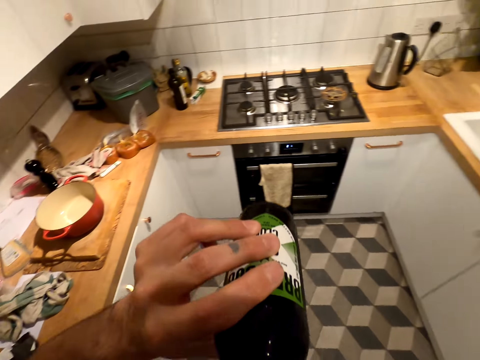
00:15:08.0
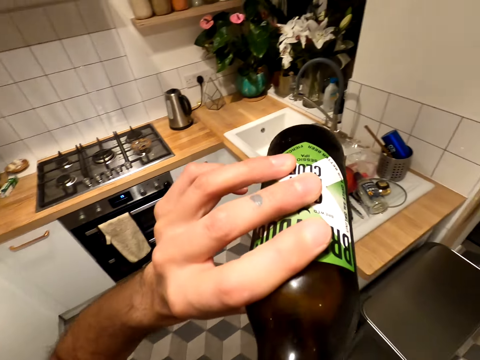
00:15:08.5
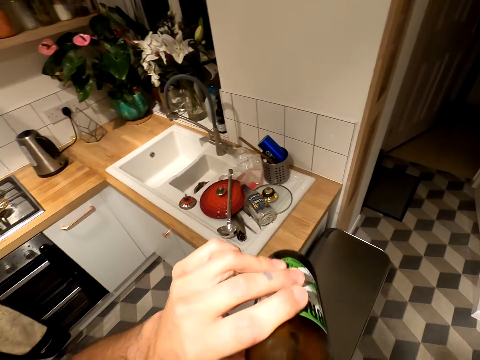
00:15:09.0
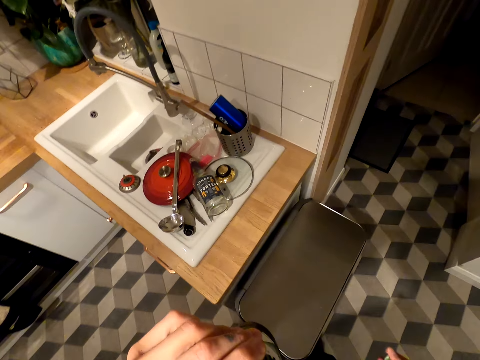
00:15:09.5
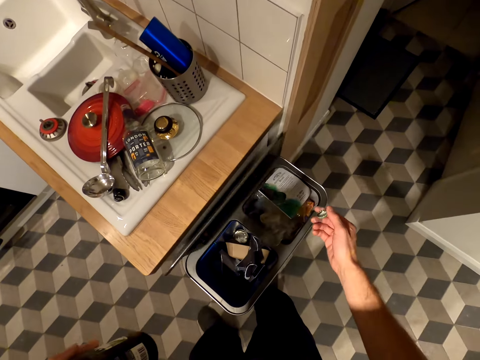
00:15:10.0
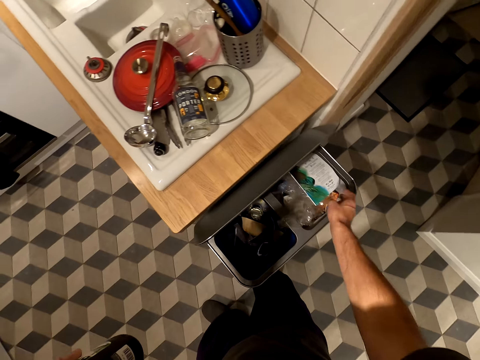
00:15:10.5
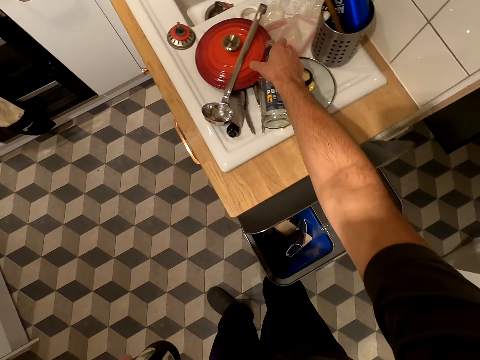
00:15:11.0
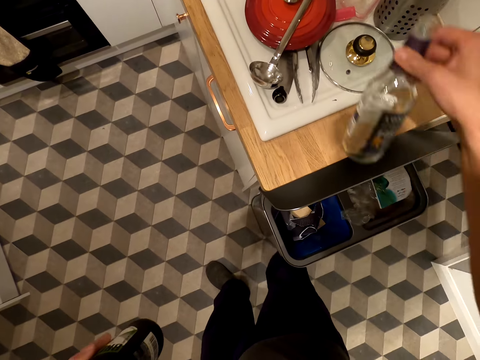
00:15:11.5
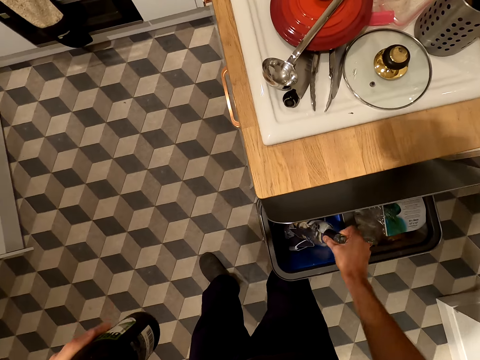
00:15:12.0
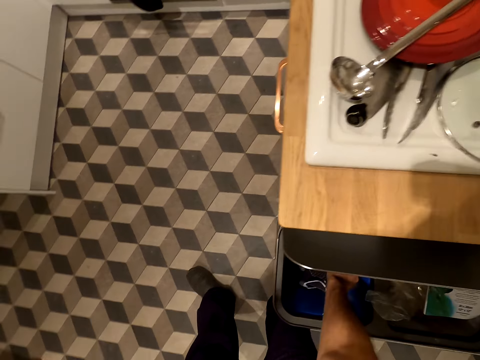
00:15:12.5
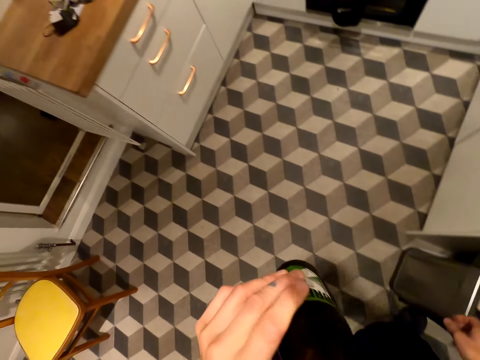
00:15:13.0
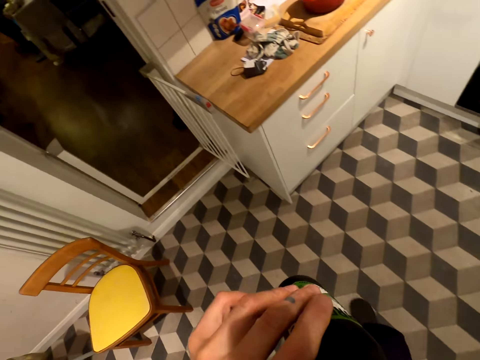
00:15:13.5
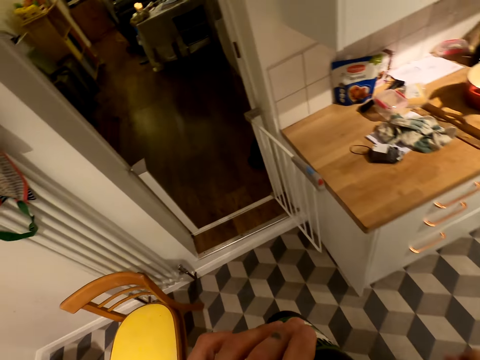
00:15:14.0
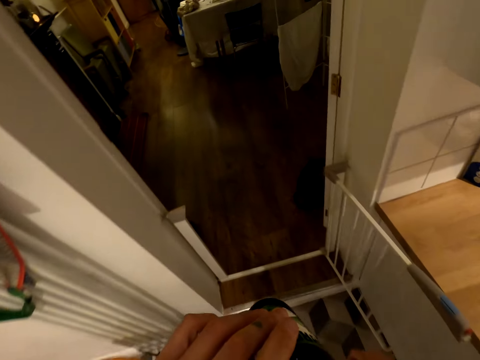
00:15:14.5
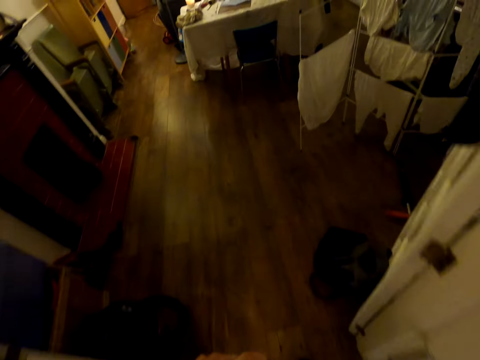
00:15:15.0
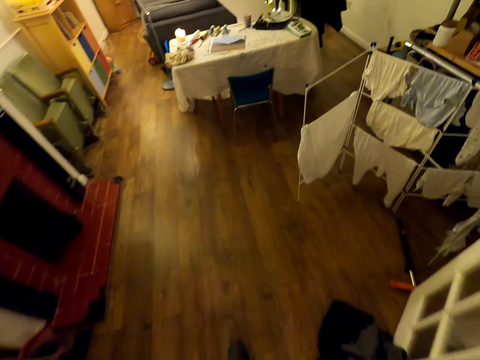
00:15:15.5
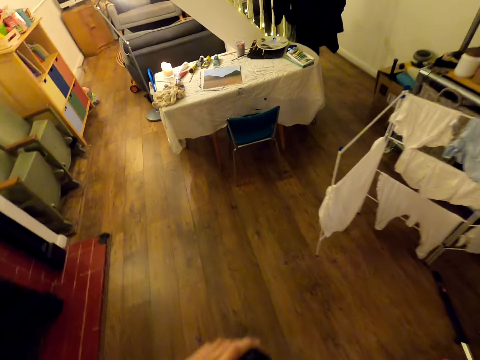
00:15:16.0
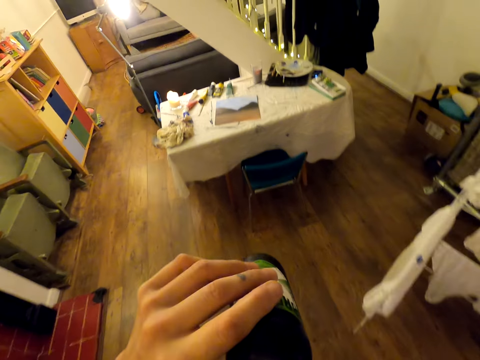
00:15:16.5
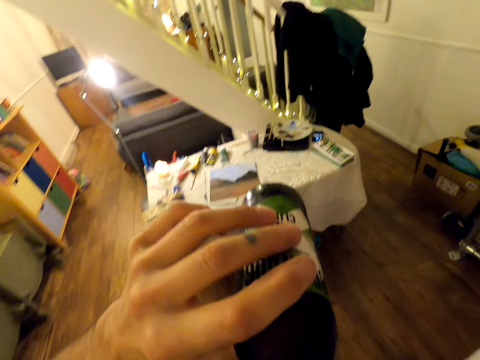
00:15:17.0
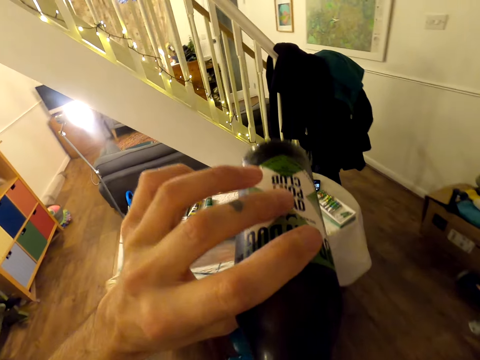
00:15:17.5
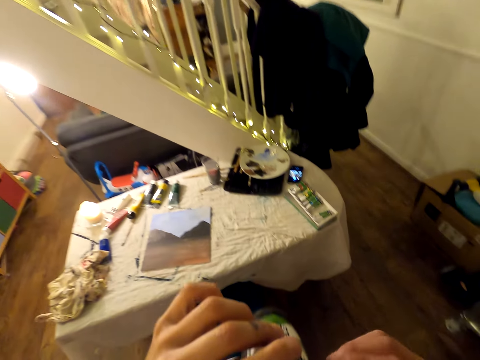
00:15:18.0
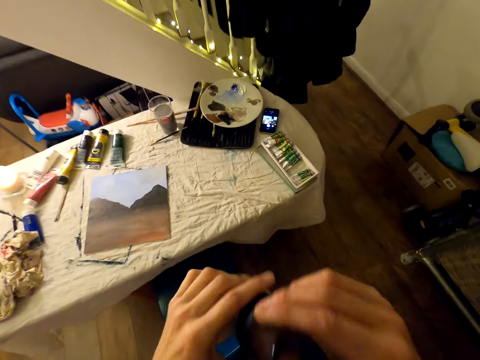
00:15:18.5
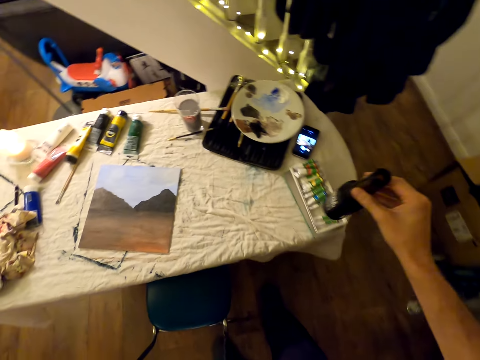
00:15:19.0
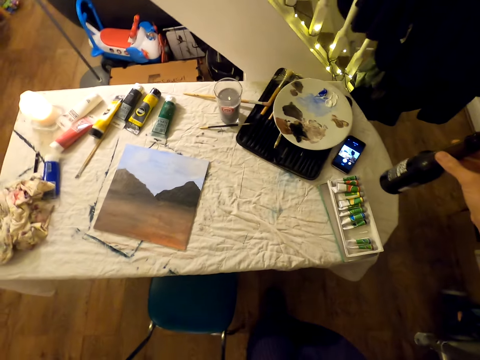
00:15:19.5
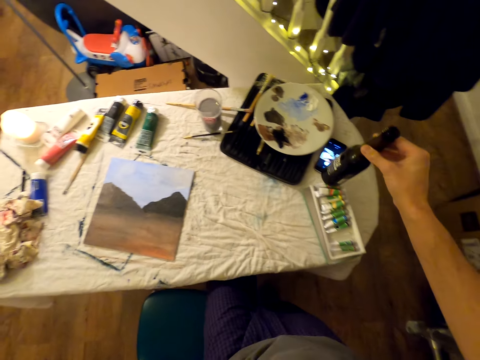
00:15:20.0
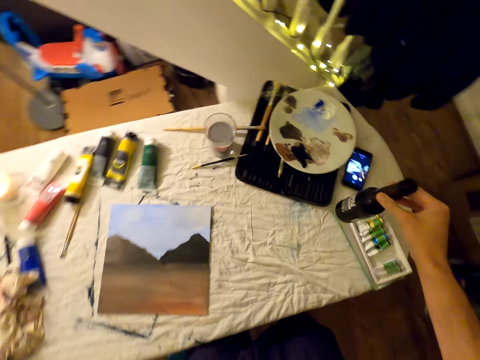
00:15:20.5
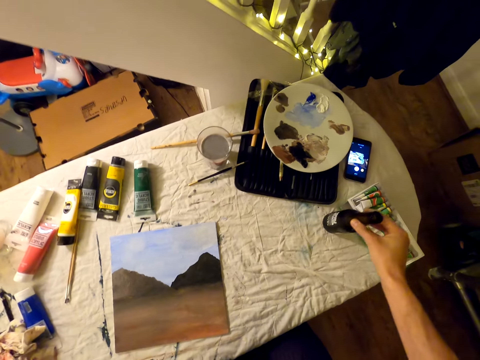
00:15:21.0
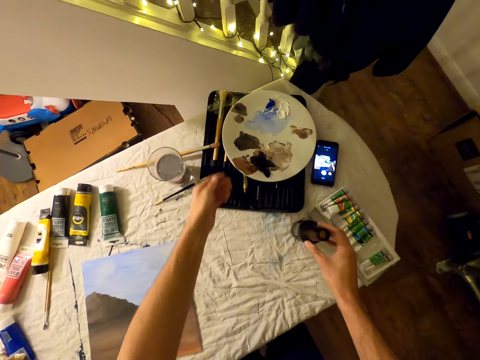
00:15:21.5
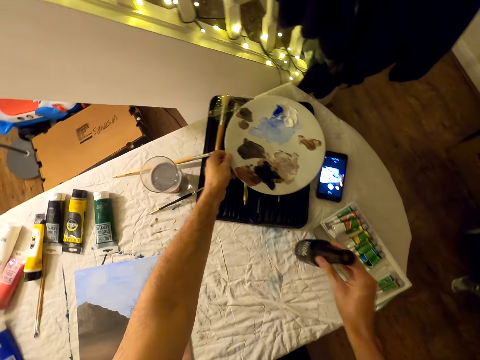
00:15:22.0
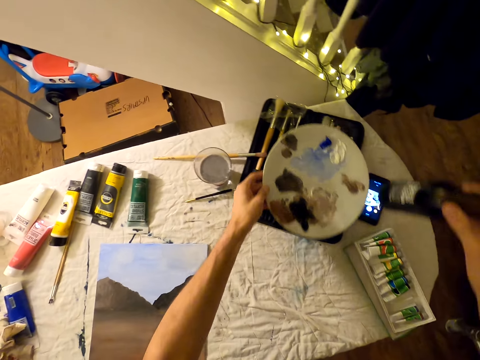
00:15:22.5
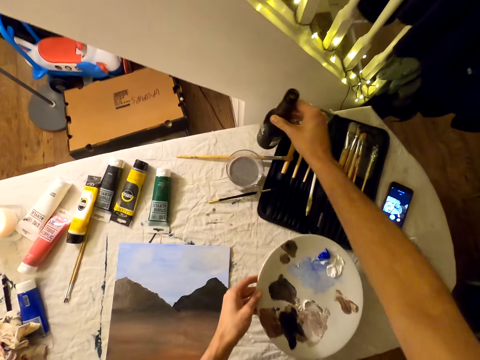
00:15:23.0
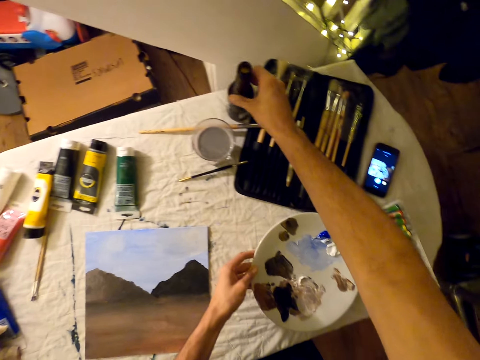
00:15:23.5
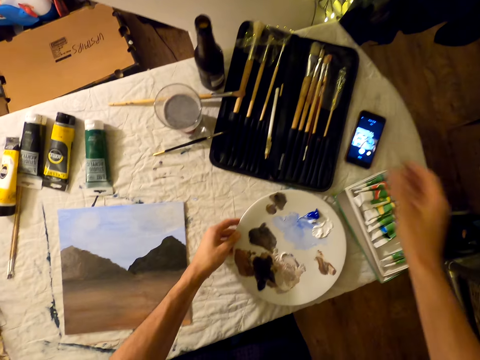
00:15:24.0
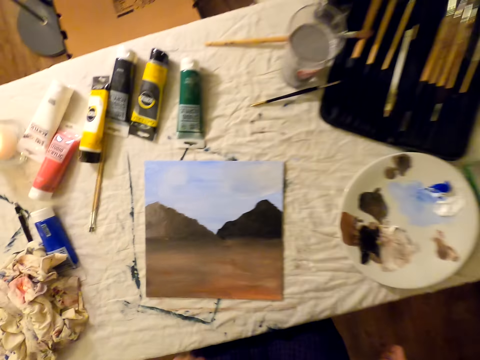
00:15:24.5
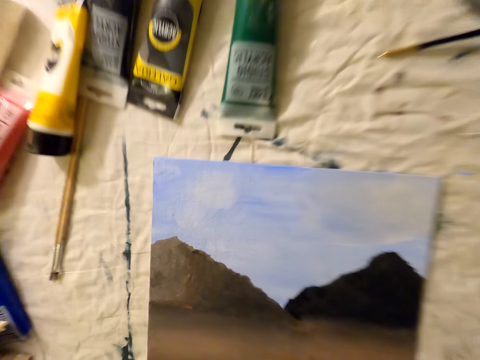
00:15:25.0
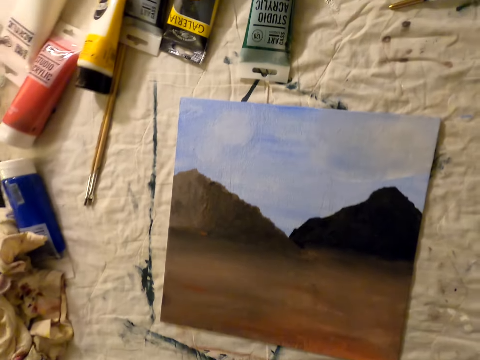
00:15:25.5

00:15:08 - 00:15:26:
The camera wearer drinks from the bottle of something. He opens a litter bin. He drops the bottle top in the litter bin. He picks up a bottle from the sink table. He puts the bottle in the litter bin. He drinks from the bottle of something. He walks forward. He drinks from the bottle of beer. He holds the bottle with his right hand. He pulls back a chair. He places the bottle on a table. He lifts the bottle from the table. He lifts the palette. He places the bottle on the table. He places the palette on the table.

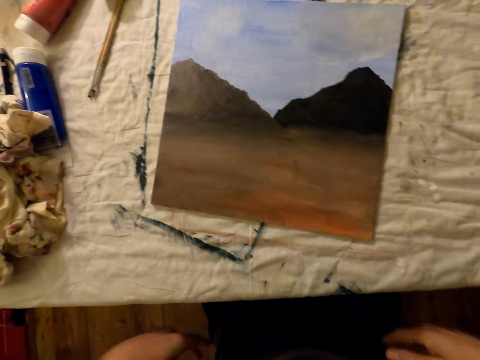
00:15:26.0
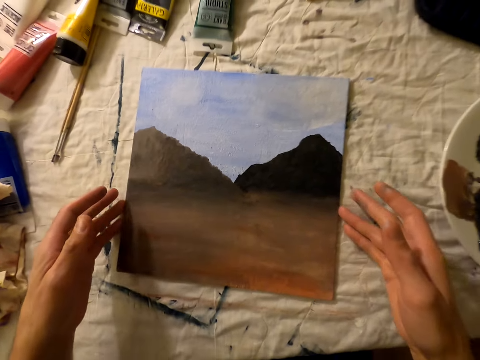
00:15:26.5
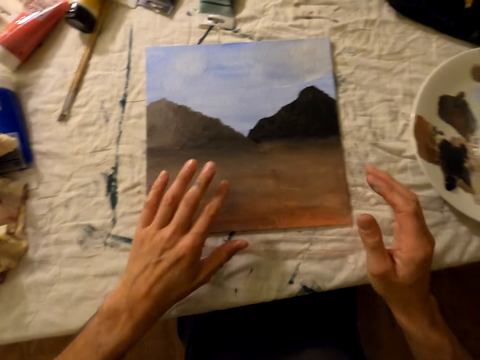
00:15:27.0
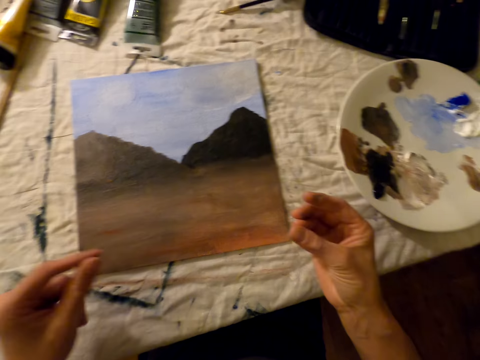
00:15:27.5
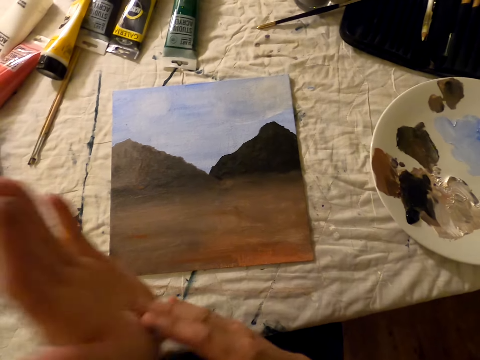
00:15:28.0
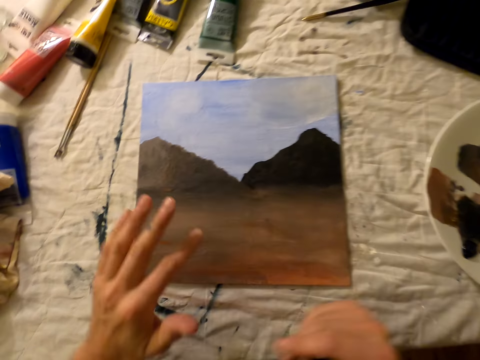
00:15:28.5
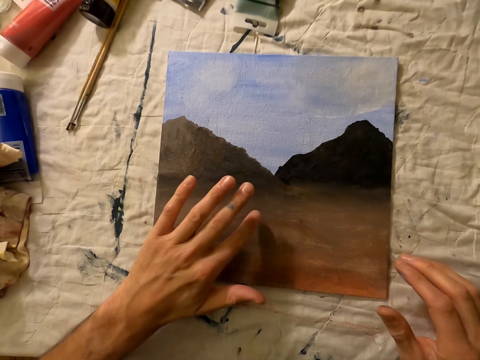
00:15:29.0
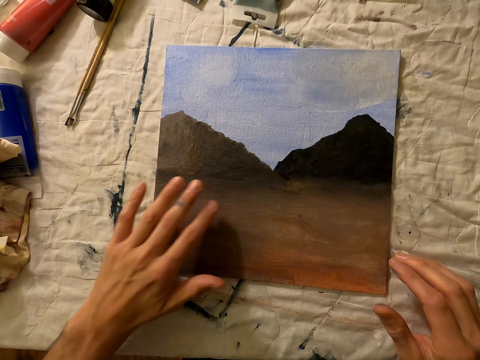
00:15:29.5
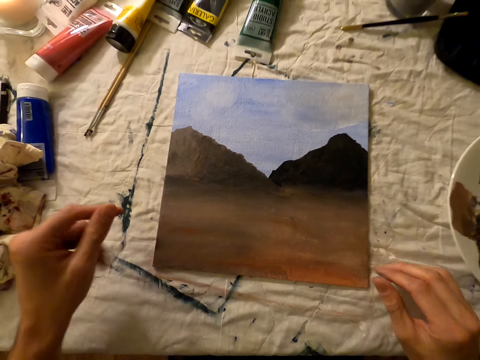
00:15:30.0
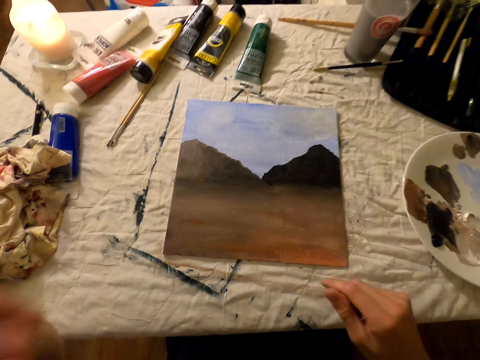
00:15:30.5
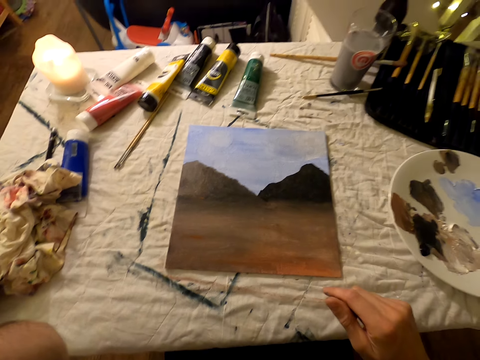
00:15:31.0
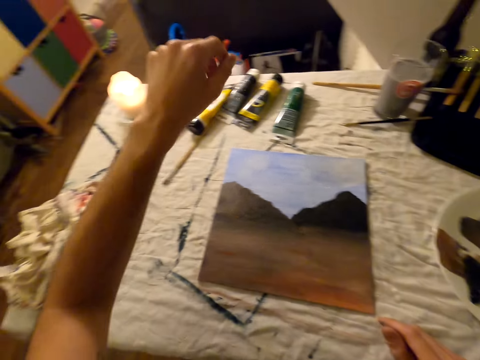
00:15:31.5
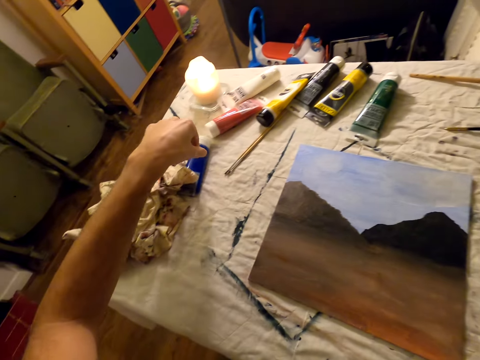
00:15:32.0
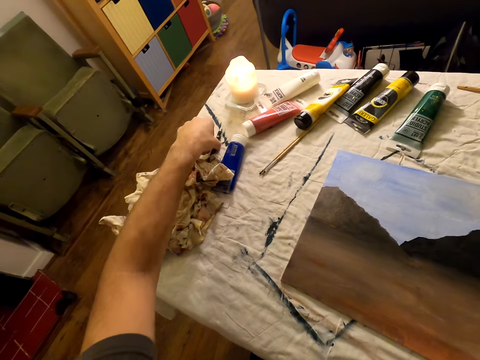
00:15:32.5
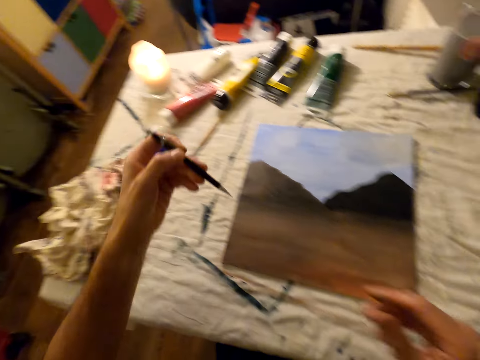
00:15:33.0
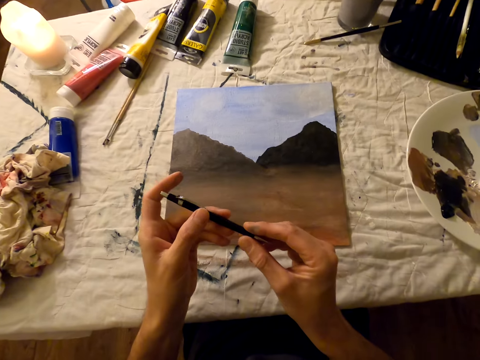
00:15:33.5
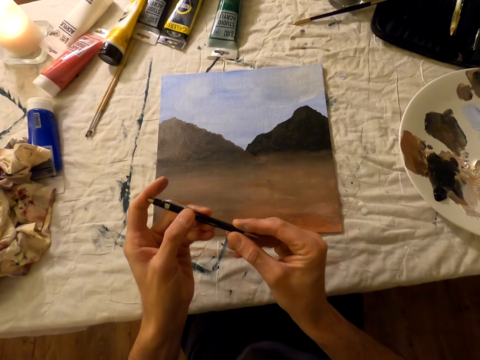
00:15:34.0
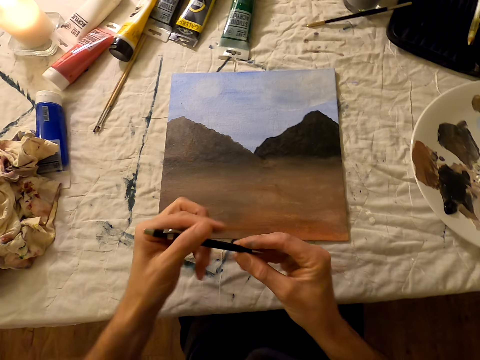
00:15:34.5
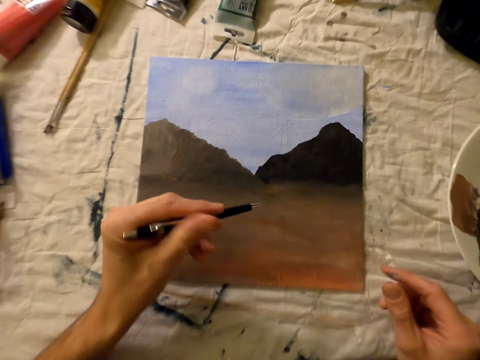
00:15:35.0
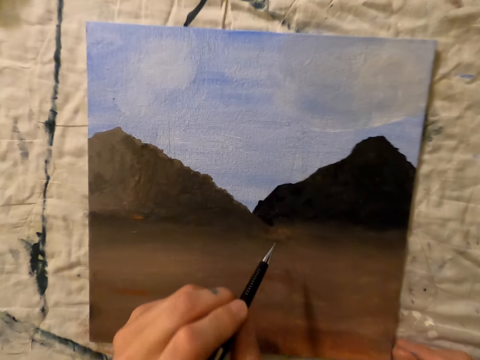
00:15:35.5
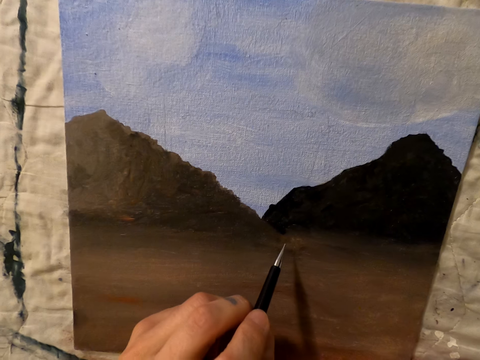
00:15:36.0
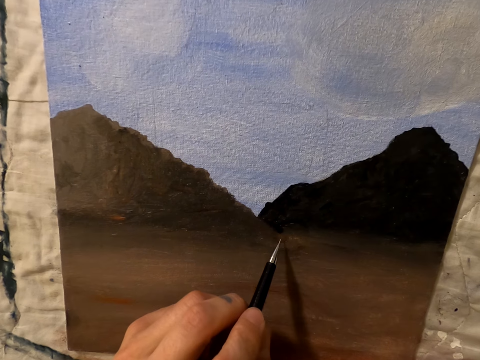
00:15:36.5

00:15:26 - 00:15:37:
The camera wearer looks at the board. He adjusts the board on a table. He rubs his hands together. He feels the paint on the board with a finger. He lifts his left hand. He touches something. He picks up a pen from the table. He holds the pen with his right hand. He draws the paint with the pen.
